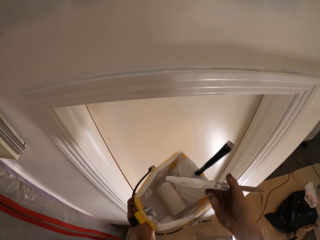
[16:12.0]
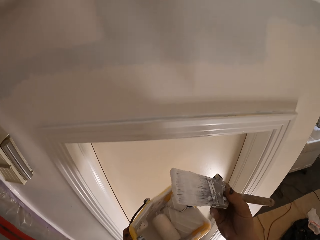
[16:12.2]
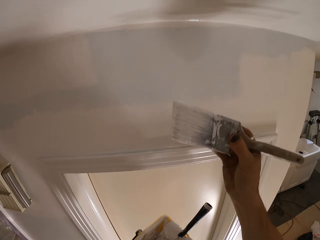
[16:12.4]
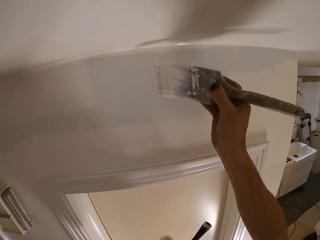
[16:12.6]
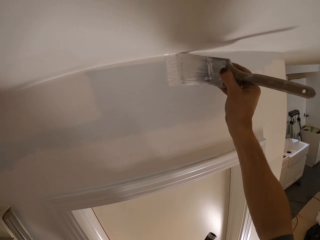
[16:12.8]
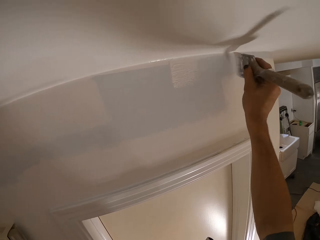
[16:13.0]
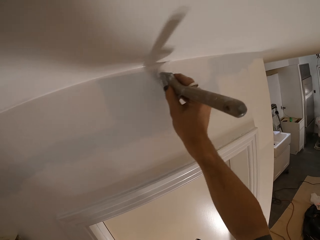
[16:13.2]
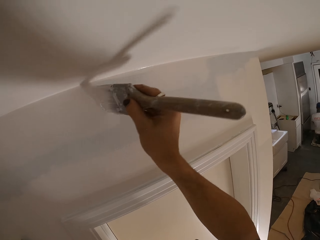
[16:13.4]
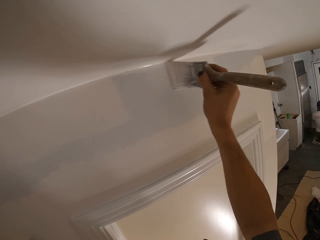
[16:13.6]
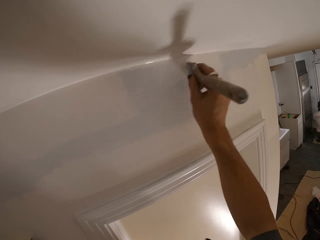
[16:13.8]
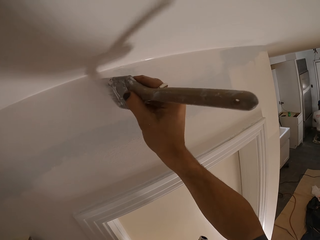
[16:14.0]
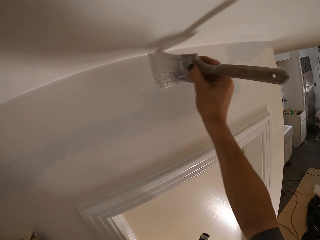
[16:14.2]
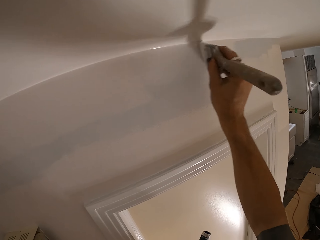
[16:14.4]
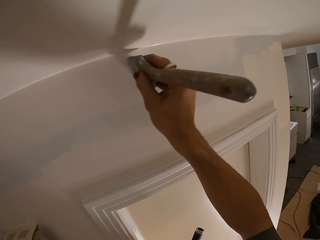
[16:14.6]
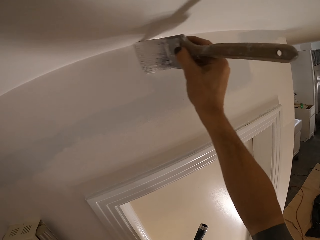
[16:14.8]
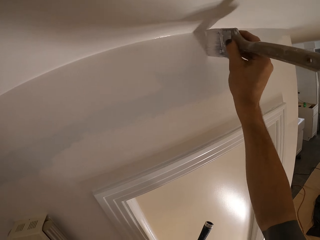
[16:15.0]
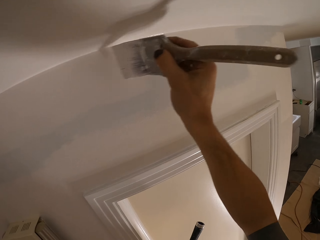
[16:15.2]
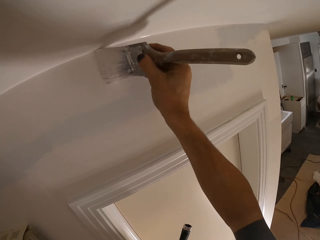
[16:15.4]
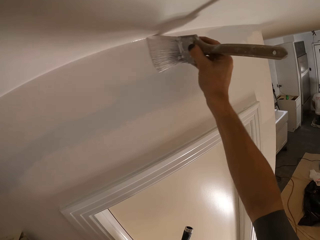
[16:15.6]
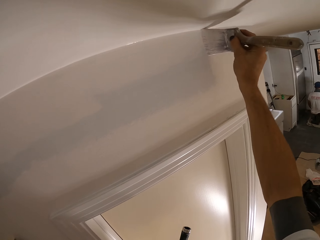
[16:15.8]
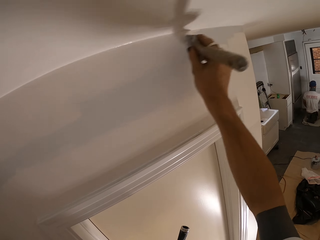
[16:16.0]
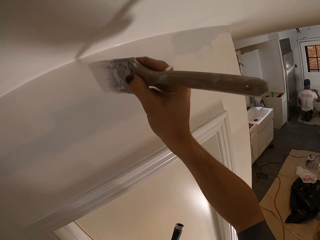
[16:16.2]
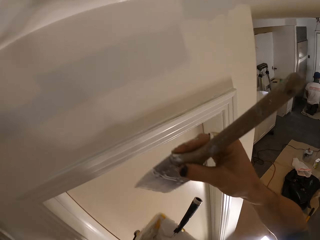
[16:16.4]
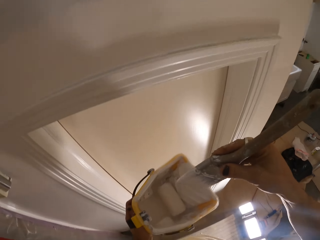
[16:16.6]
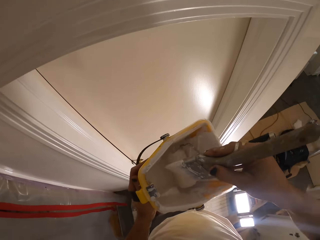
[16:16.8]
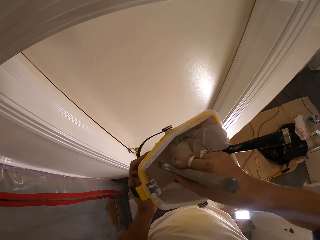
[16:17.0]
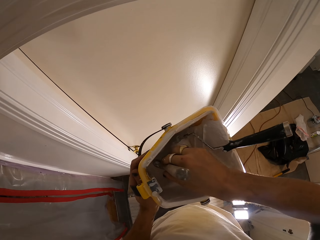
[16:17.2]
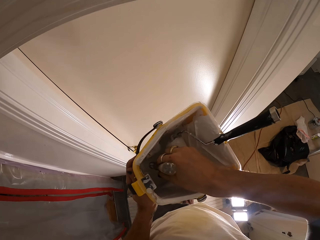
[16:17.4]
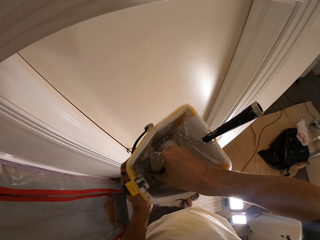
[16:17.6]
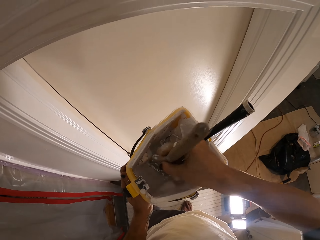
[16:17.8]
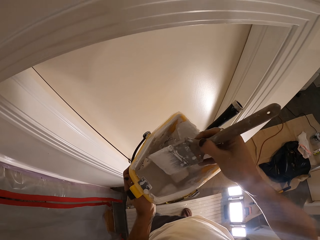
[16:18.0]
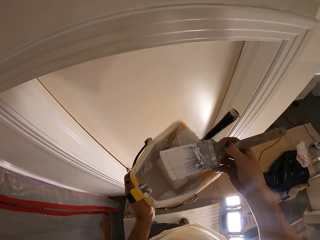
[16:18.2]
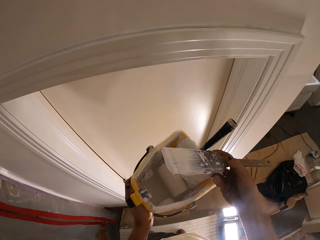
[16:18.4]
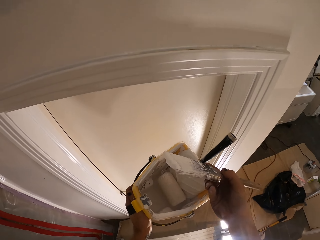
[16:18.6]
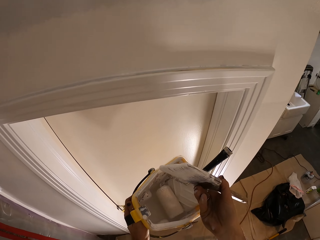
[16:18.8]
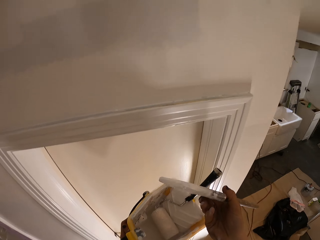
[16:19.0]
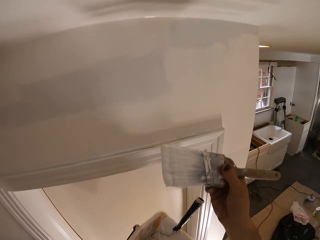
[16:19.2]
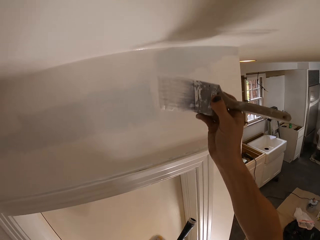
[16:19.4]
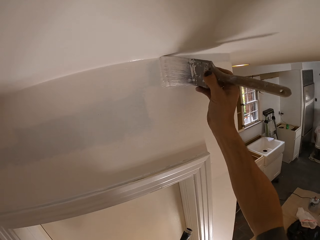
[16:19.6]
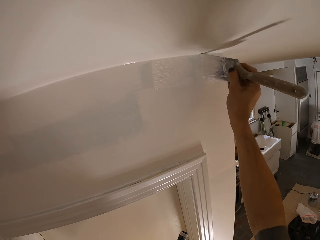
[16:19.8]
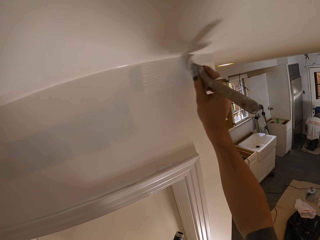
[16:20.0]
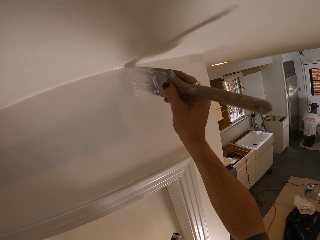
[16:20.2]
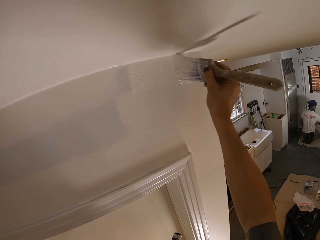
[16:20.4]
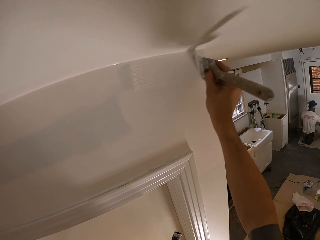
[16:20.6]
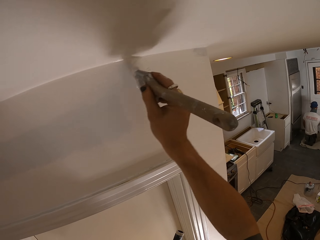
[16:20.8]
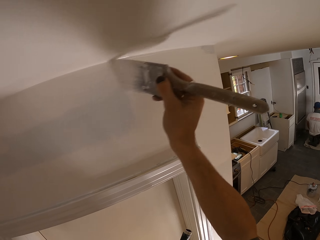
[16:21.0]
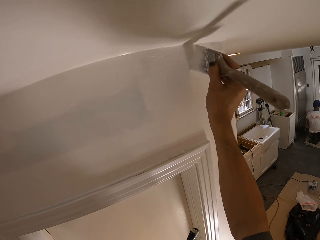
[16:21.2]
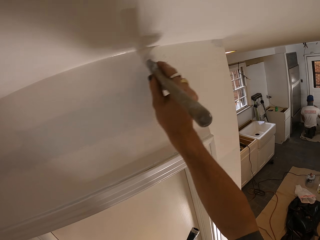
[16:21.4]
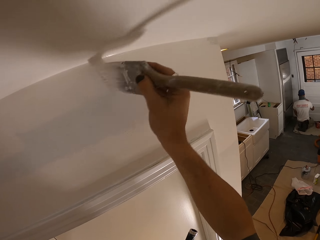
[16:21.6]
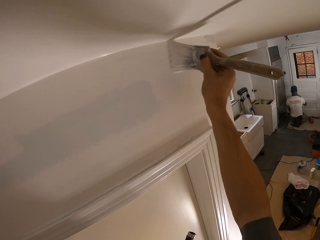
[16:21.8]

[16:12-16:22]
The camera wearer paints the wall. They dip the brush in the paint. They paint the wall.

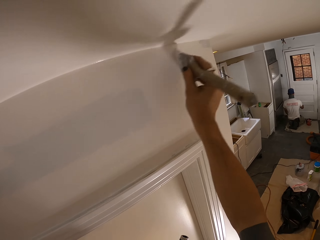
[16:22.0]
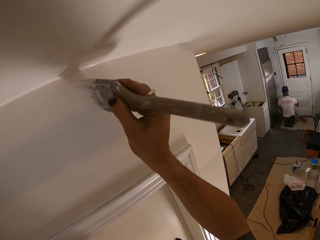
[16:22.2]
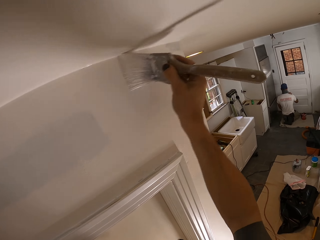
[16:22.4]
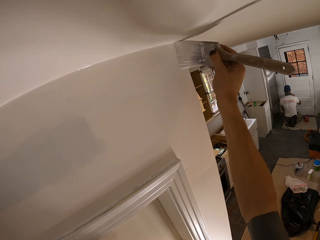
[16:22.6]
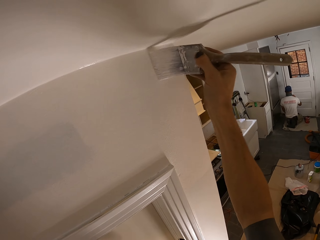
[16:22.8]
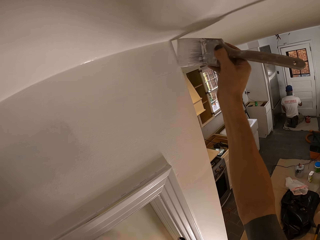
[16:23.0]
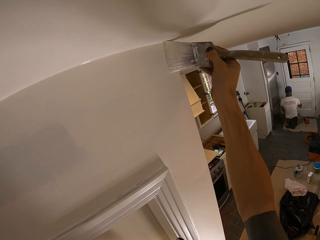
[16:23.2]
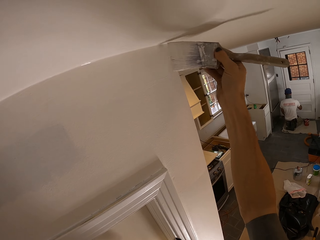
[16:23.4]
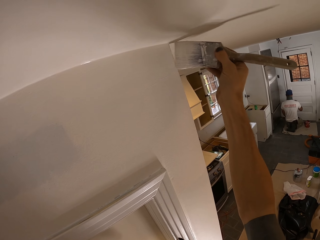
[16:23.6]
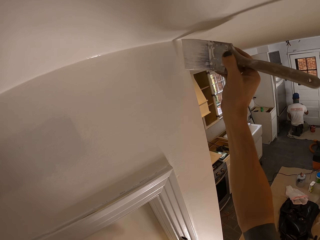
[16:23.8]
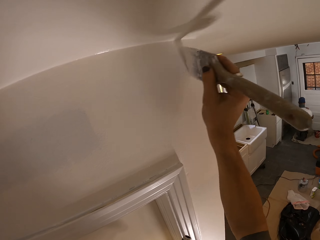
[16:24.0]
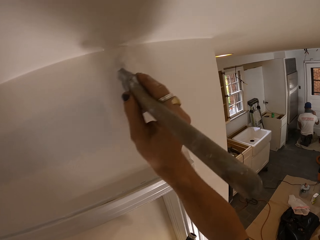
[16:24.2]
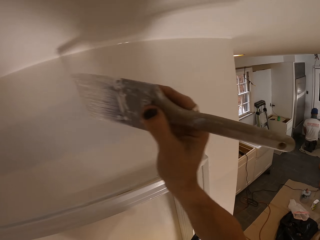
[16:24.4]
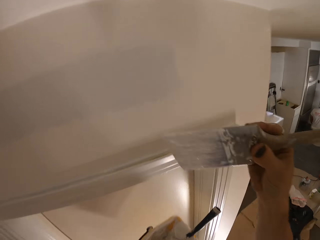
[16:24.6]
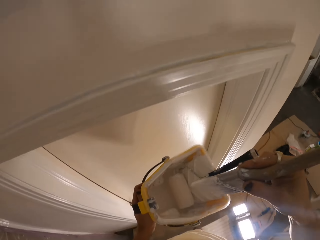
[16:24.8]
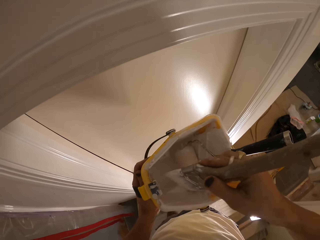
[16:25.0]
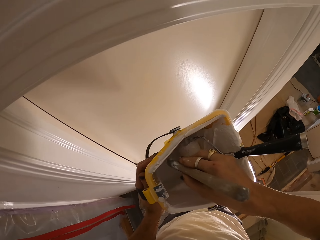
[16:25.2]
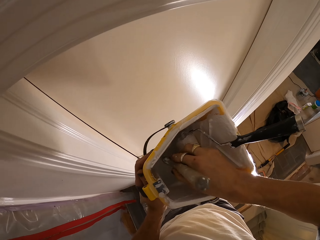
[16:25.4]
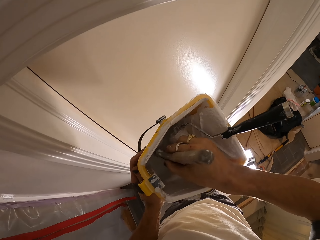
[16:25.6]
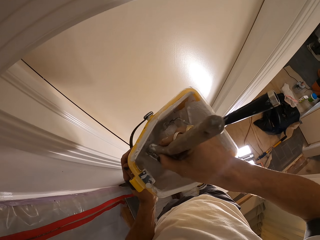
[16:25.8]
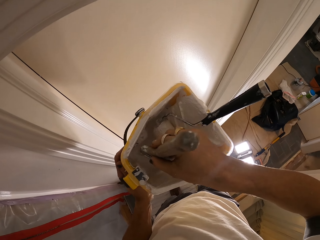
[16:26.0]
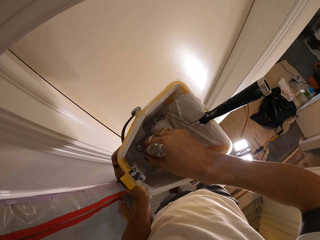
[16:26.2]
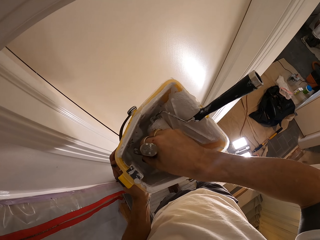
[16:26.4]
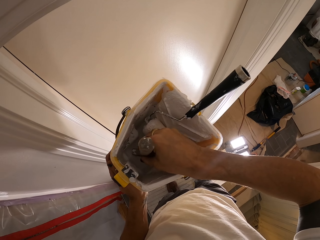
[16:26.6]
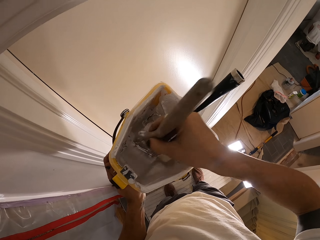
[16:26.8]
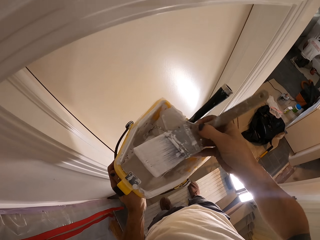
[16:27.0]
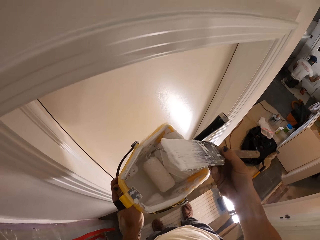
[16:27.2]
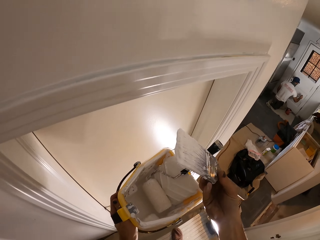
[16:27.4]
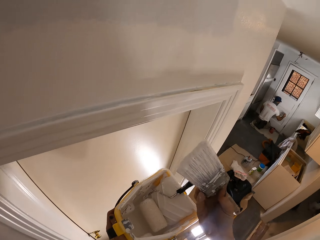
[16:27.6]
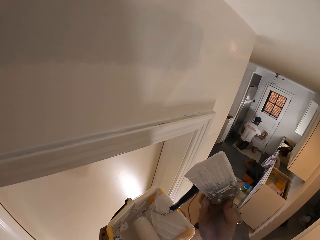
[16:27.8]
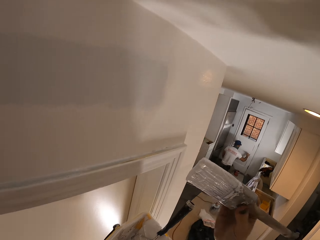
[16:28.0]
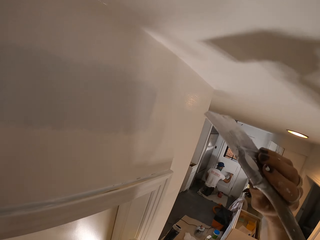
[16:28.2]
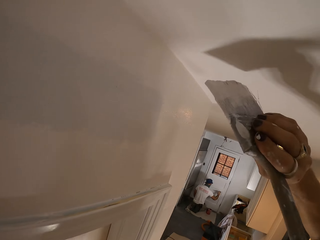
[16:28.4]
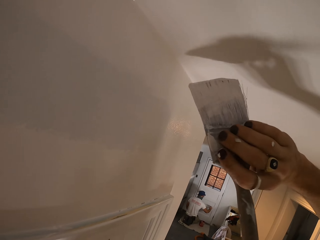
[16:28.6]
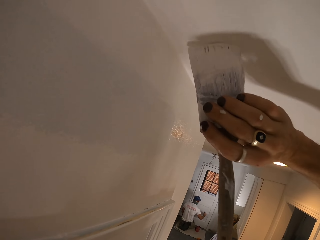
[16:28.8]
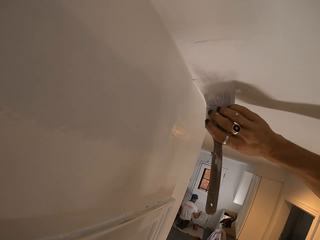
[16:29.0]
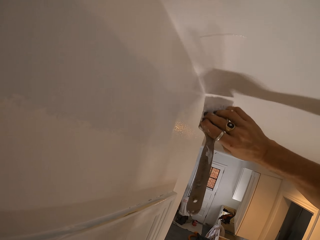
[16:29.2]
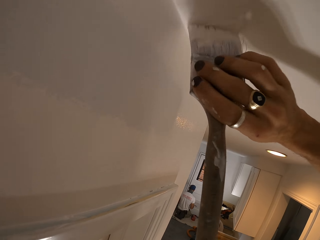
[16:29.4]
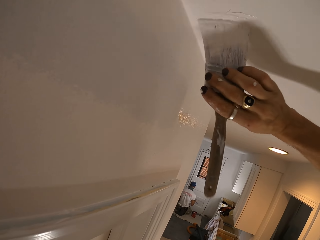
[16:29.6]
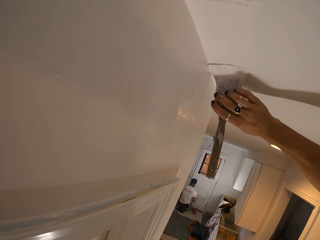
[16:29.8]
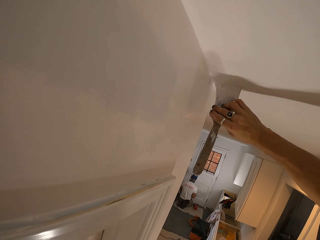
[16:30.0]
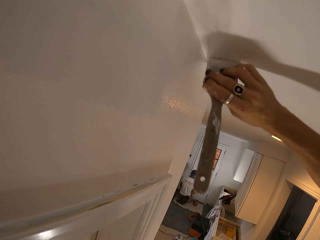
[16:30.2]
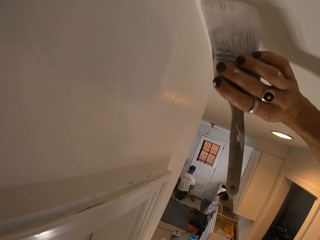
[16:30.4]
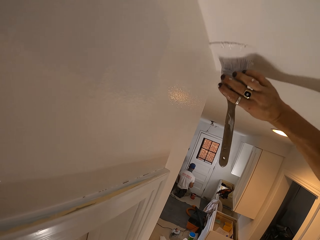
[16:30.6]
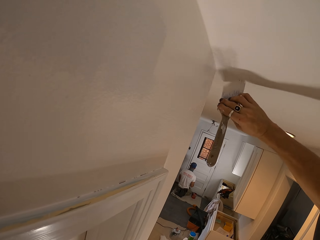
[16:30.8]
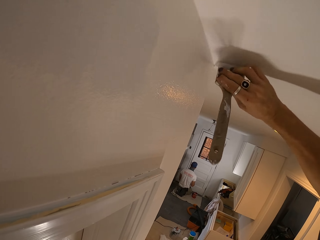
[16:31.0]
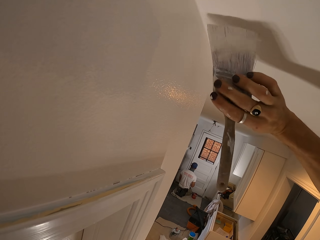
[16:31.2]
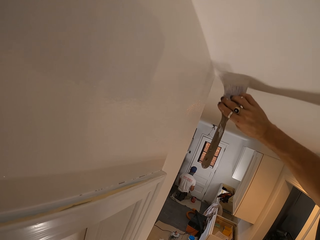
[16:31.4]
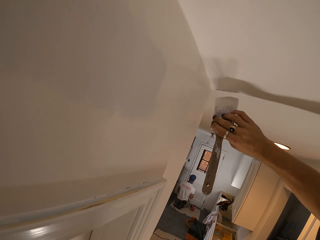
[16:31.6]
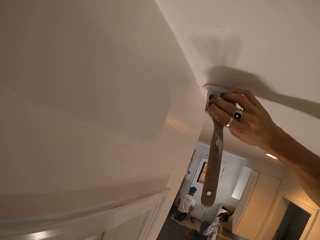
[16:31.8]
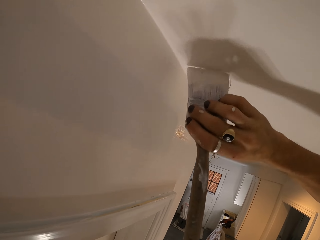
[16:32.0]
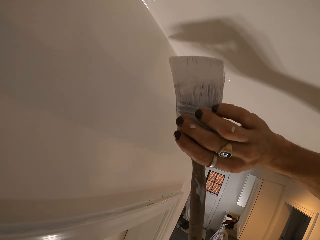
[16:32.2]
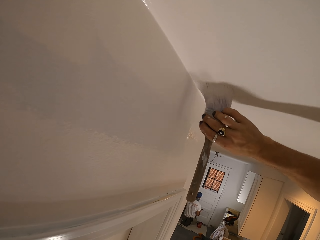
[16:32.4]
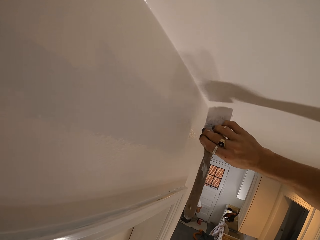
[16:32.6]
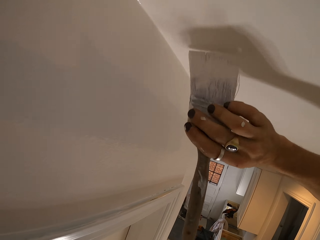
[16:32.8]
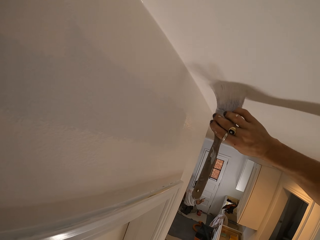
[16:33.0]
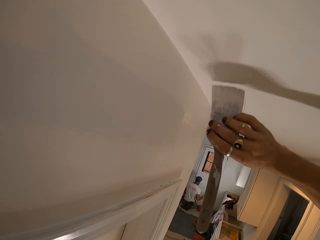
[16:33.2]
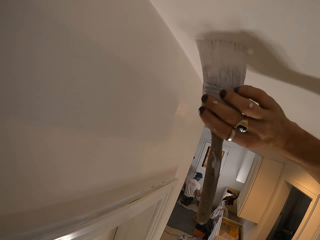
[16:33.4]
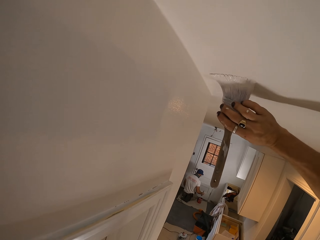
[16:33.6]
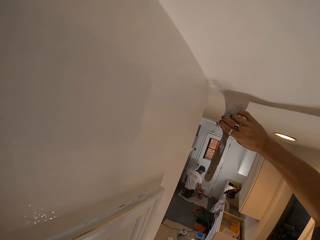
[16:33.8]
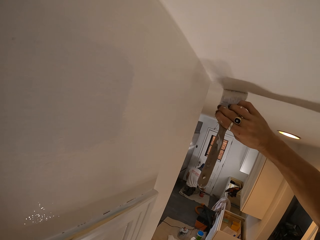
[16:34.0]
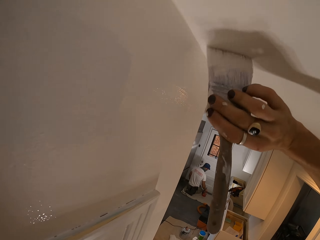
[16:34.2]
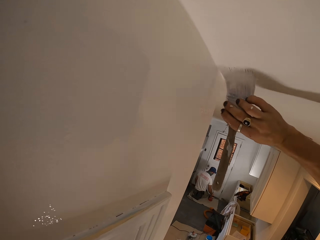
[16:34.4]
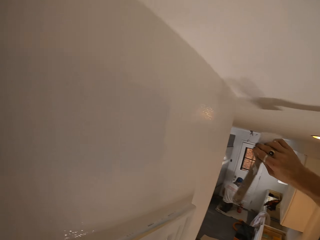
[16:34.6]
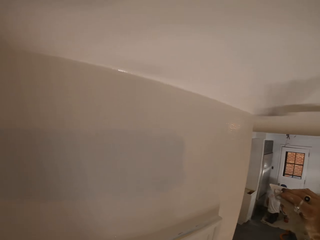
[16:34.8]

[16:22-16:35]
The camera wearer paints. They dip the brush in the paint. They paint the wall.
